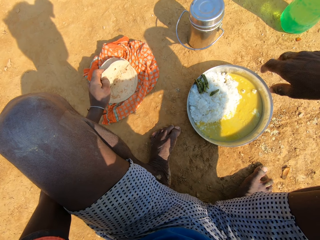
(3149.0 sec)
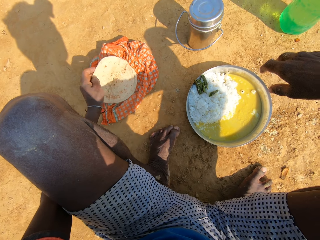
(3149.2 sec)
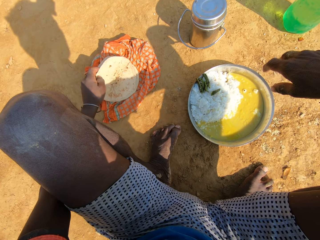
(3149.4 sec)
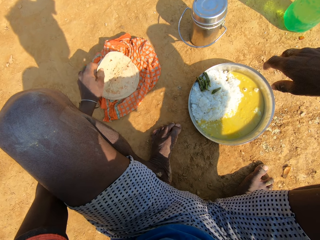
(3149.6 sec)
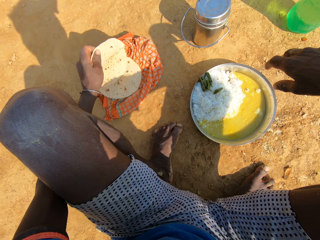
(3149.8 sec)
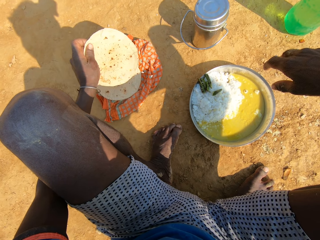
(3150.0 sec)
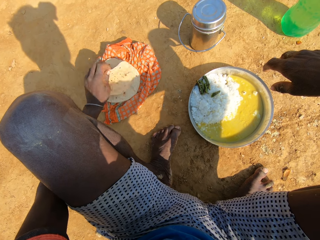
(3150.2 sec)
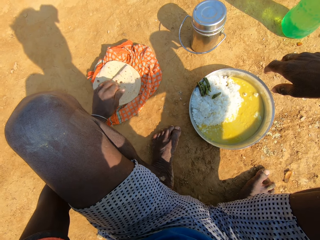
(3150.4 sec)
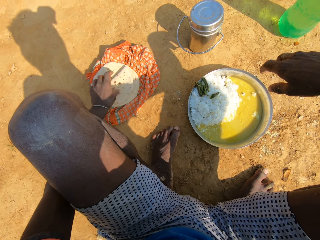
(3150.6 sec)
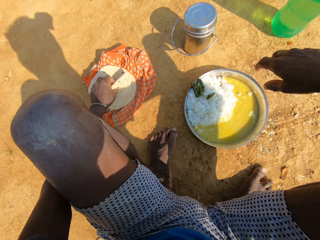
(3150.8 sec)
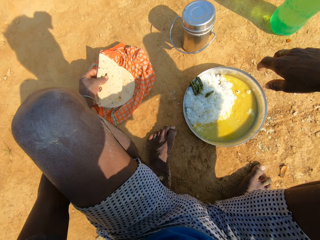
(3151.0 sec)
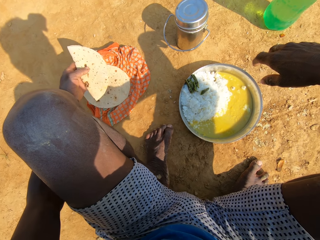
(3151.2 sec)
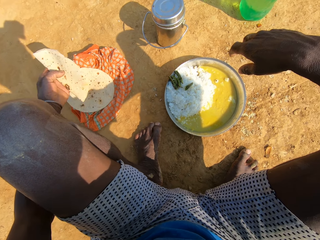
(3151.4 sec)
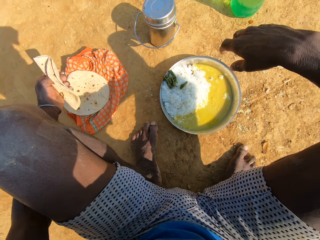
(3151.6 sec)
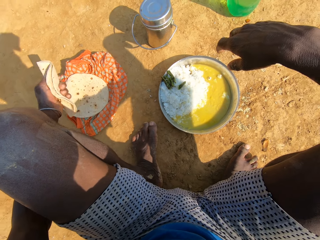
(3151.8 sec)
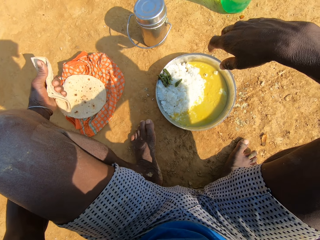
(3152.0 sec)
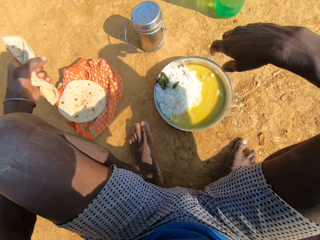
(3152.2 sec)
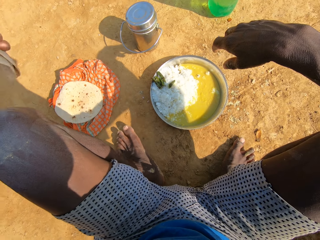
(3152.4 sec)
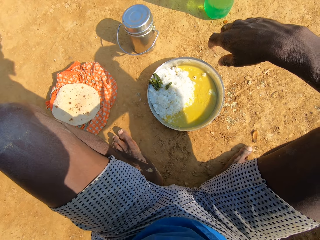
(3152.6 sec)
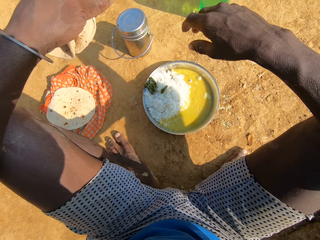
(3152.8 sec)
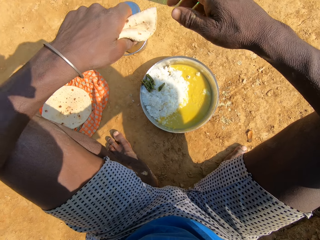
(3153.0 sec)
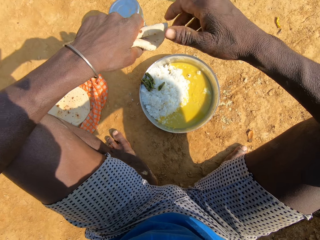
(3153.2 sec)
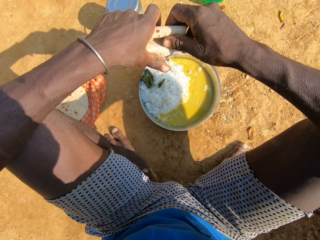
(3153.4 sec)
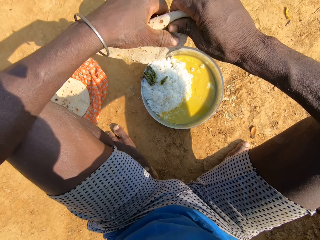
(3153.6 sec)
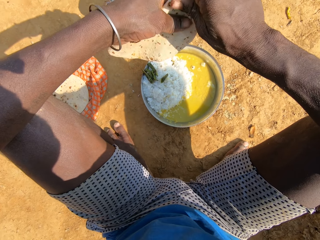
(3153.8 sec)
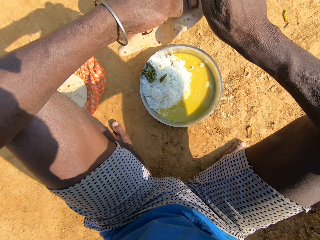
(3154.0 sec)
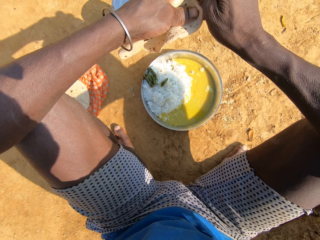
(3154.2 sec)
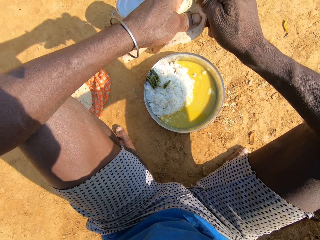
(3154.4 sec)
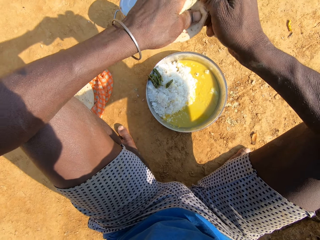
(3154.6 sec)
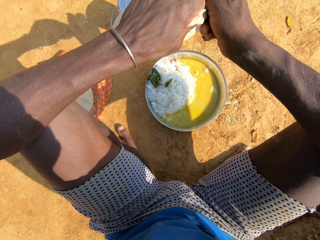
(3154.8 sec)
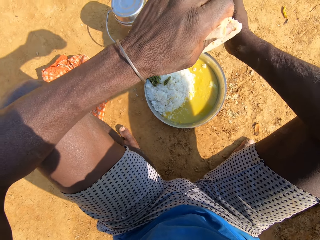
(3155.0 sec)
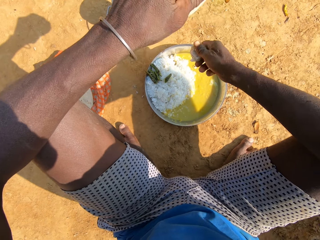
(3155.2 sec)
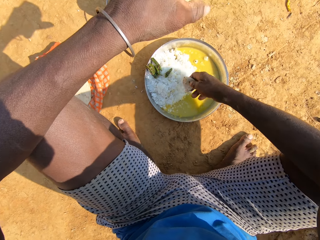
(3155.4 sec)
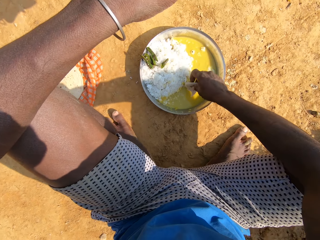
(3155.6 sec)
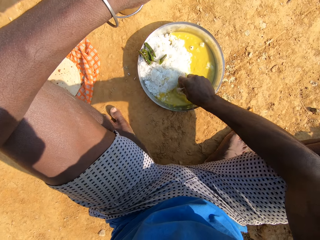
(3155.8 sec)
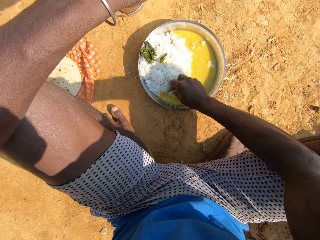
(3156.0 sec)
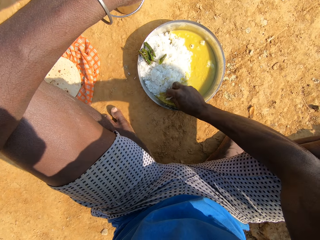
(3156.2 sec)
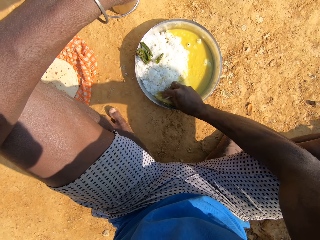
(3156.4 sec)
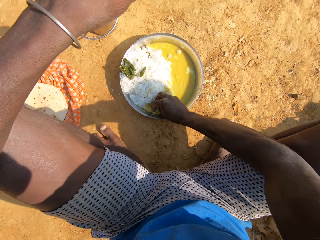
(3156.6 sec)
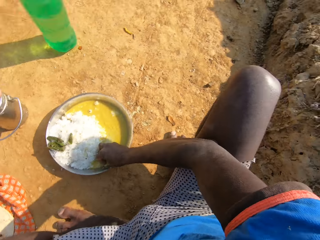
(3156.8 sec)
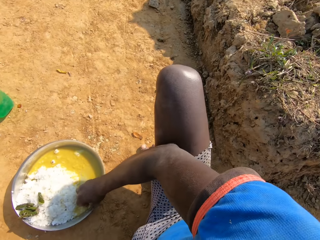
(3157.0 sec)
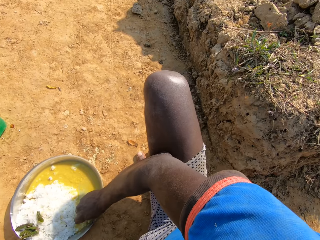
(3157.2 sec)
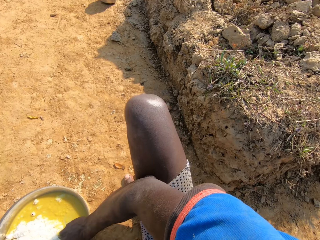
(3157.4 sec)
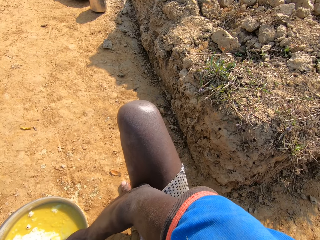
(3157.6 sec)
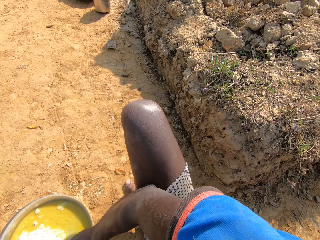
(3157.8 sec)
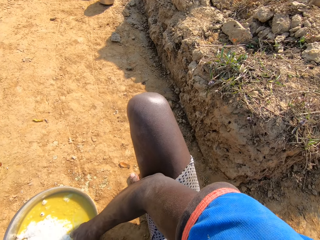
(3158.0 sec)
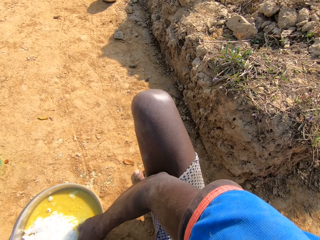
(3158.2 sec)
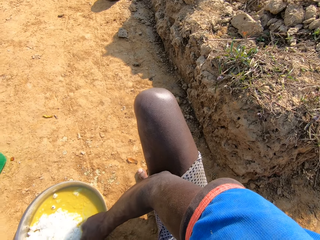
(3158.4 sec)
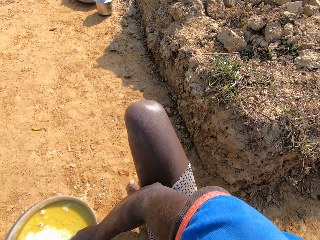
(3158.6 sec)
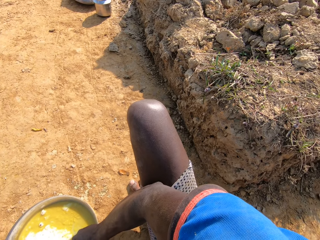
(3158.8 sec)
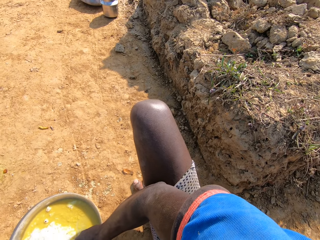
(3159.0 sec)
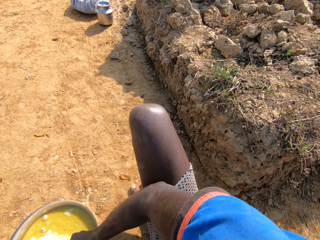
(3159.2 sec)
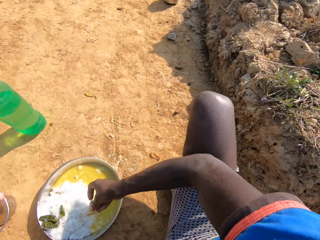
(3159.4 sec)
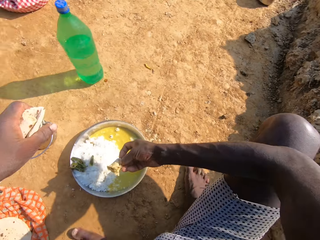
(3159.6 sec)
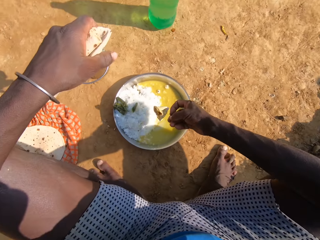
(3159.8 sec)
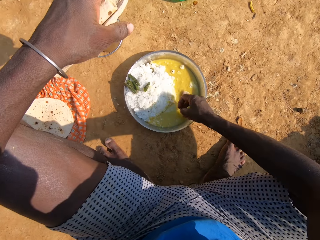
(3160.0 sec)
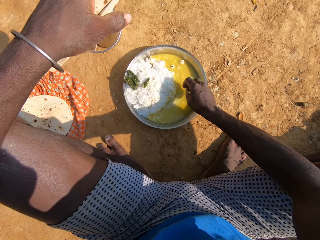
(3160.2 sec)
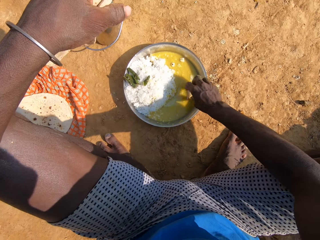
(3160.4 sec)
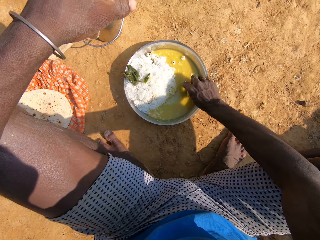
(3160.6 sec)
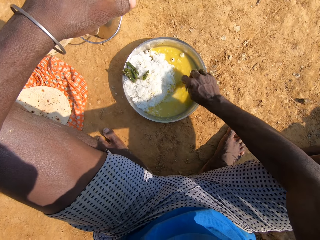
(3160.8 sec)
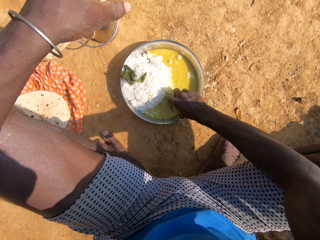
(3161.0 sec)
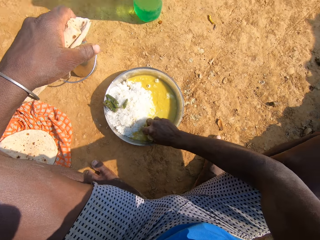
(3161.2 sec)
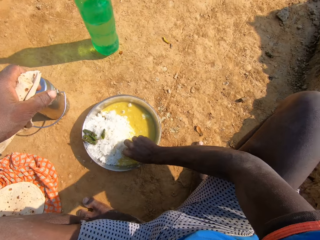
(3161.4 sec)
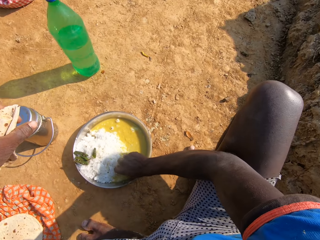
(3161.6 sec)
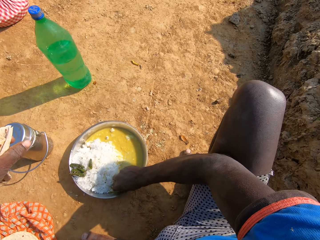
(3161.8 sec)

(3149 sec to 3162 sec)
The camera wearer counts the roti. They fold the roti. They pick up the roti on the scarf. They hold the roti. They cut the roti. They scoop the food from the plate. They dip the roti in a vegetable curry. They look around. They converse with a person.

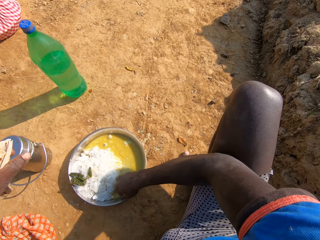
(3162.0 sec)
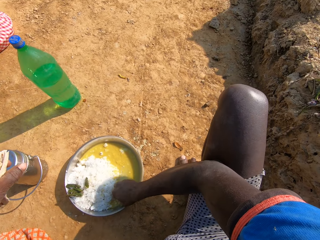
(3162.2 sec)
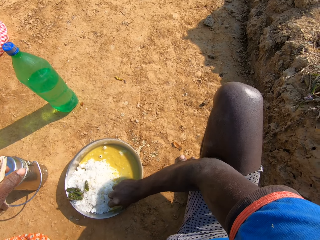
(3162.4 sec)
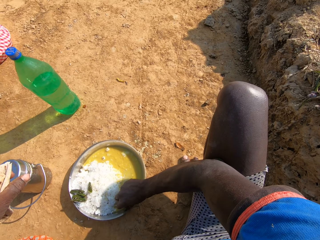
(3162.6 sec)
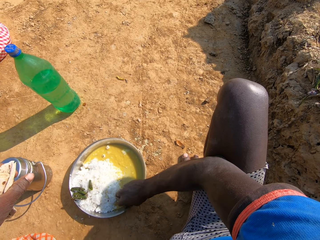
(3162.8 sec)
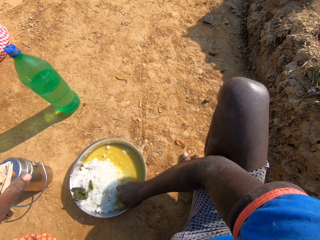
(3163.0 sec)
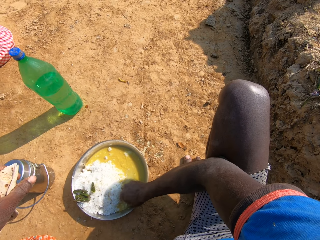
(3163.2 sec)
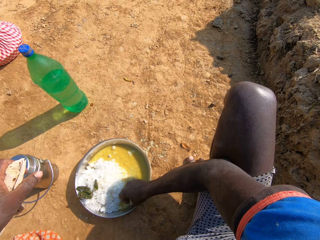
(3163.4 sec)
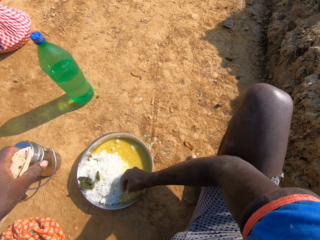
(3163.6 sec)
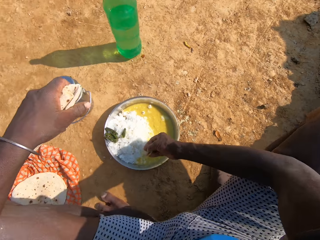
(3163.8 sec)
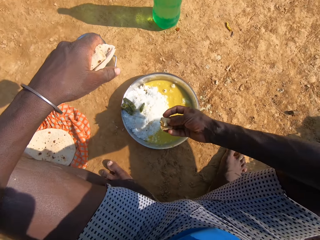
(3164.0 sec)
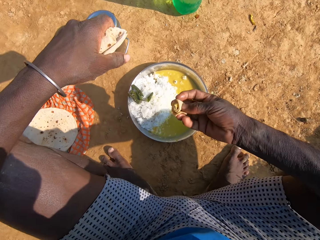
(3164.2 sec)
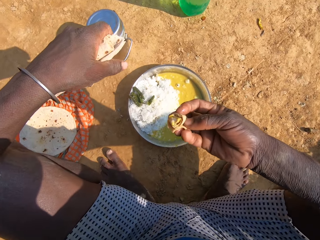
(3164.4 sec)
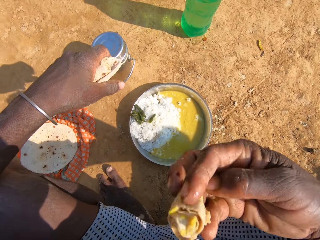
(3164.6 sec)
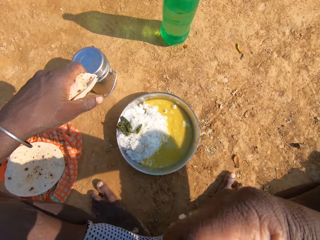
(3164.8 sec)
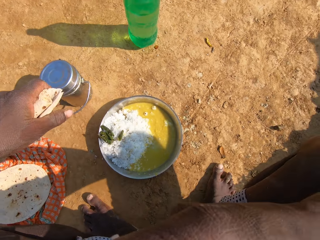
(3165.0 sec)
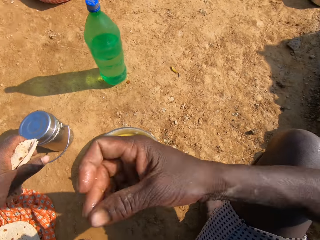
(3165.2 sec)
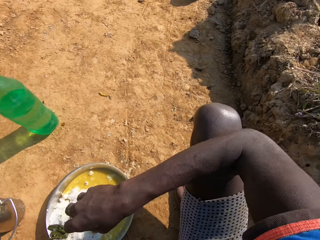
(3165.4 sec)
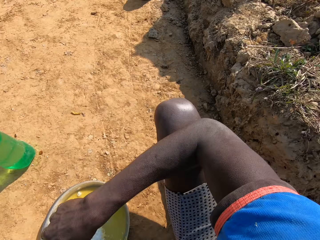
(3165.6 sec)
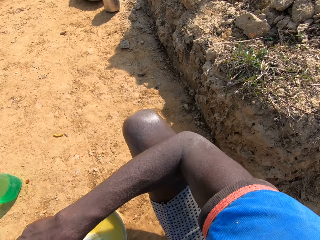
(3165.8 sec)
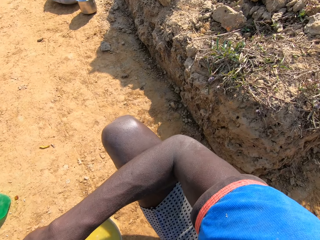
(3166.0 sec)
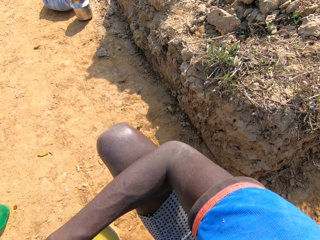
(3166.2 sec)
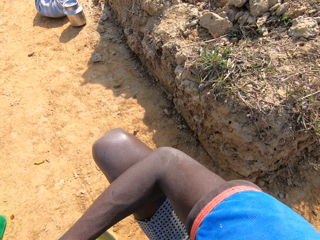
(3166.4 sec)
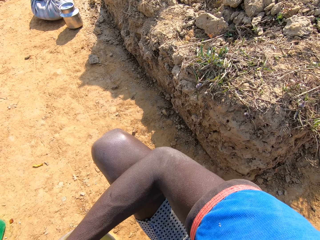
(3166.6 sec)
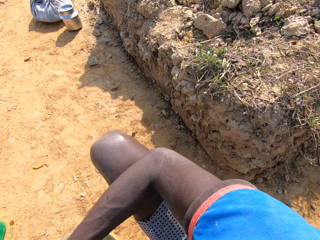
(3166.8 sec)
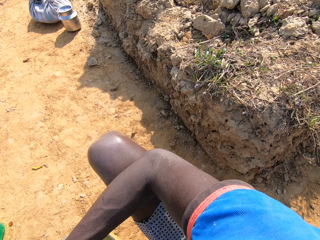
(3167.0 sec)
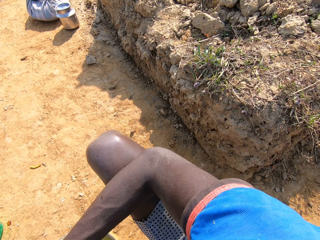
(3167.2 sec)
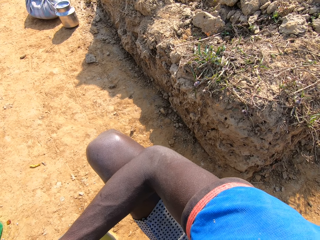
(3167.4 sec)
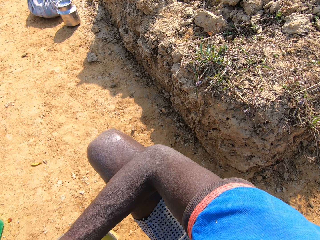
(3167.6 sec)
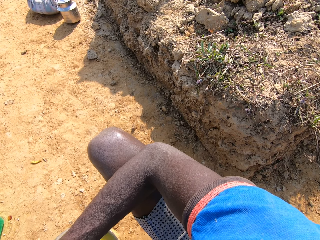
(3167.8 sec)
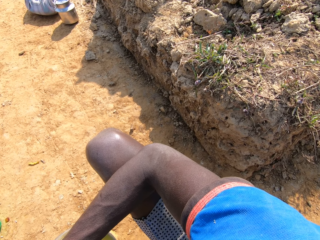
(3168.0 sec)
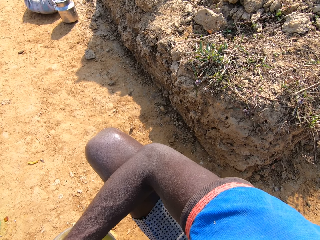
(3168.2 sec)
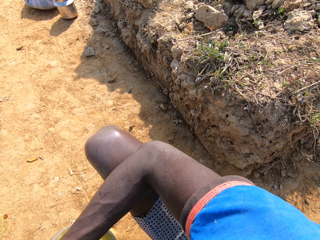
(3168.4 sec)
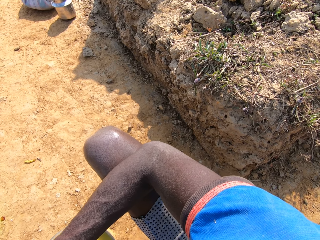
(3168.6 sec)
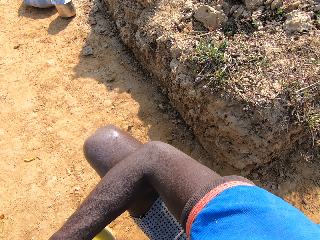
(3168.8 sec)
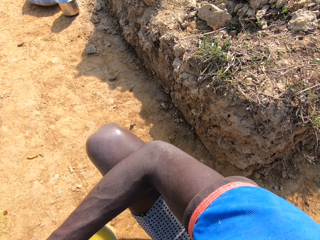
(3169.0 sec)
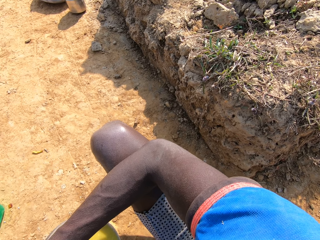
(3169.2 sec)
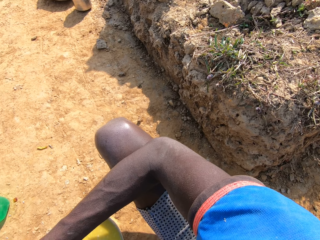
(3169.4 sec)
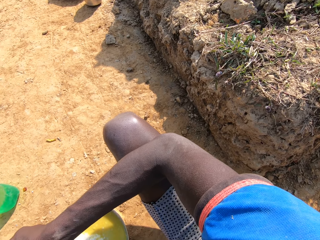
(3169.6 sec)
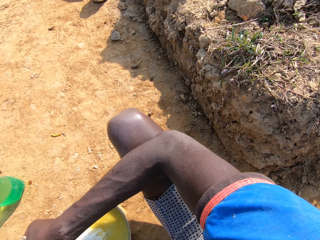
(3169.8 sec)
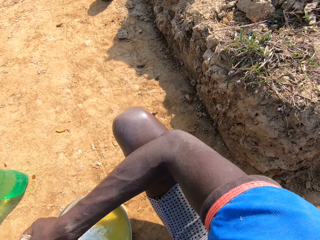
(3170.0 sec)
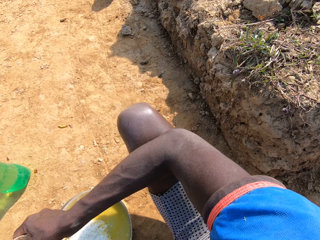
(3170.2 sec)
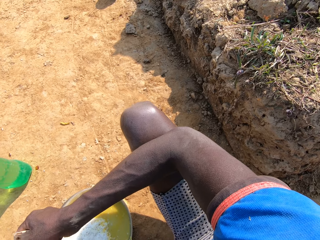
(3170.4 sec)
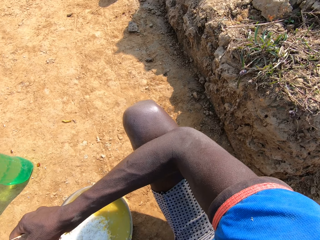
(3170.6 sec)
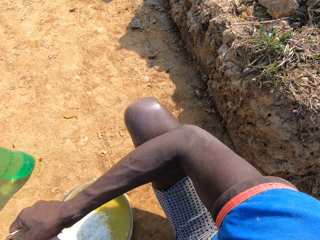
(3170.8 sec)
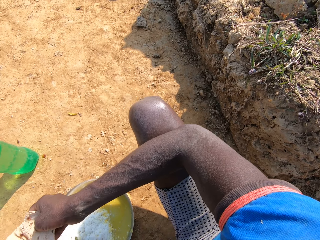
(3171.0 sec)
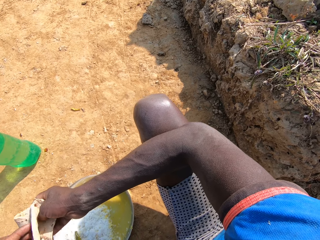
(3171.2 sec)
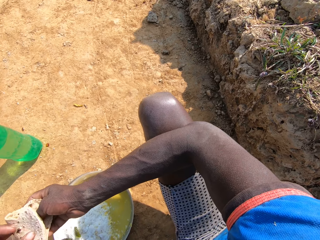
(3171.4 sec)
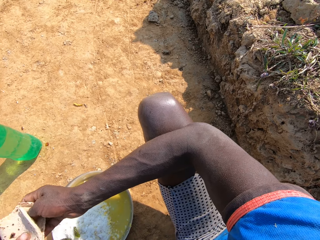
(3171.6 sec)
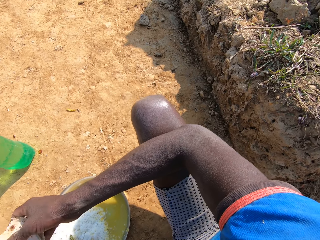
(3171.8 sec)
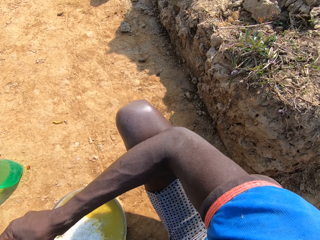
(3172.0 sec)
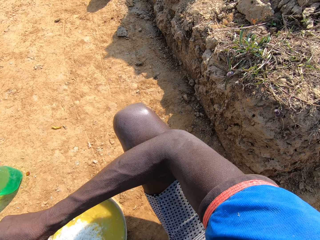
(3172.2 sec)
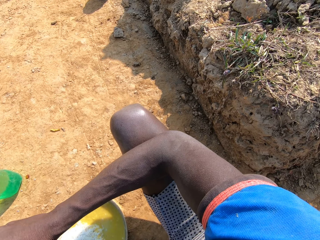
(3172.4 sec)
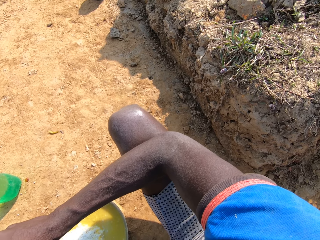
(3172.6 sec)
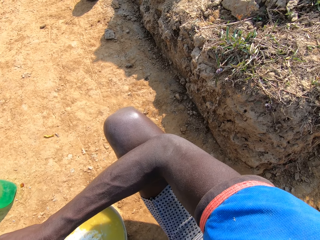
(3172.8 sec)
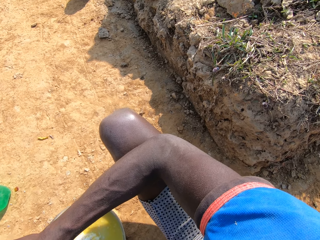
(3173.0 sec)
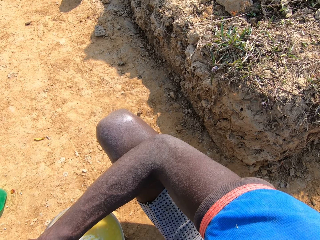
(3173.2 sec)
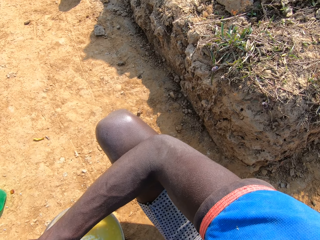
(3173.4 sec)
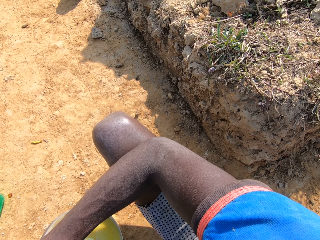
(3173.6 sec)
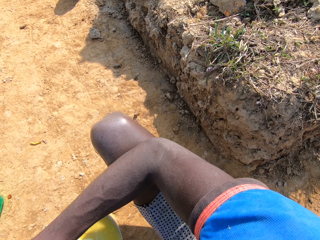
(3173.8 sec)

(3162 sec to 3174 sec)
The camera wearer dips the roti in a vegetable curry. They scoop the food from the plate. They eat the roti. They converse with a person. They eat the food and hold the roti. They eat the food and talk.
